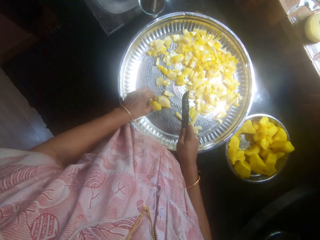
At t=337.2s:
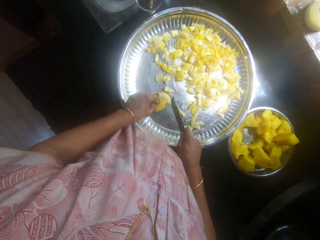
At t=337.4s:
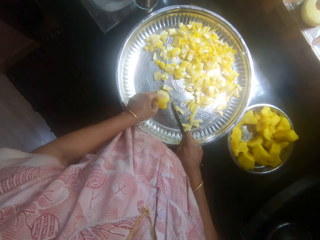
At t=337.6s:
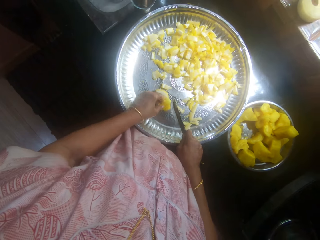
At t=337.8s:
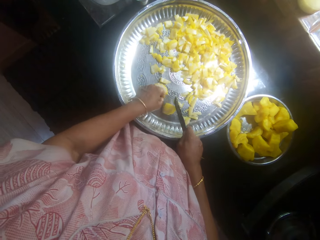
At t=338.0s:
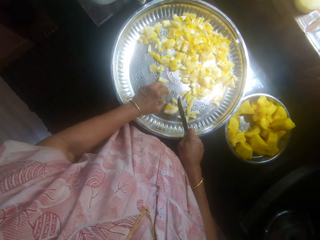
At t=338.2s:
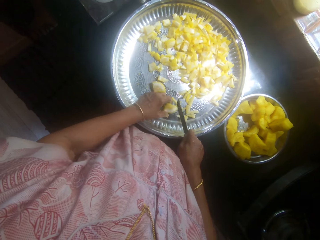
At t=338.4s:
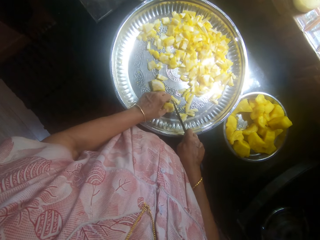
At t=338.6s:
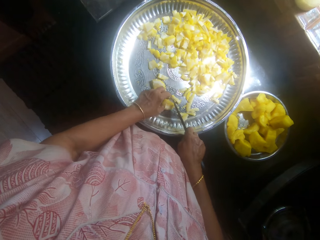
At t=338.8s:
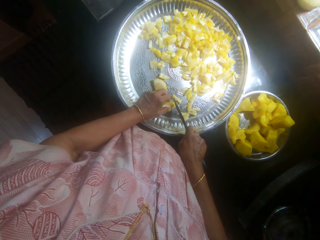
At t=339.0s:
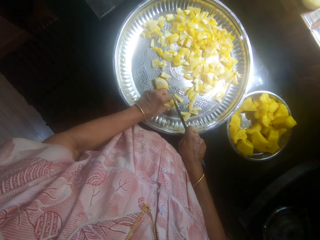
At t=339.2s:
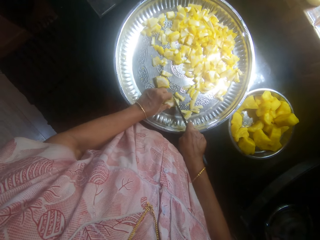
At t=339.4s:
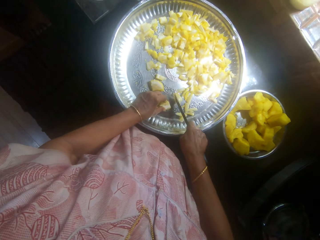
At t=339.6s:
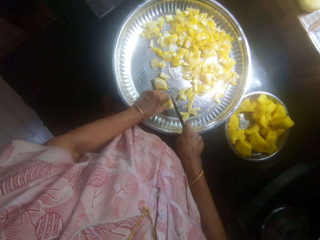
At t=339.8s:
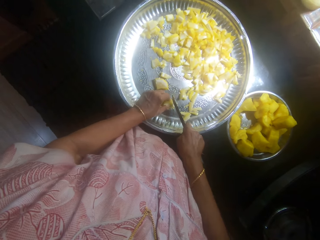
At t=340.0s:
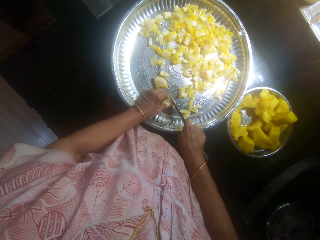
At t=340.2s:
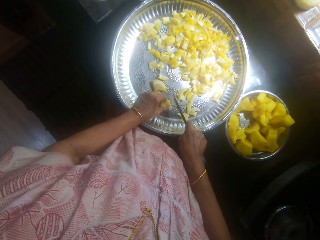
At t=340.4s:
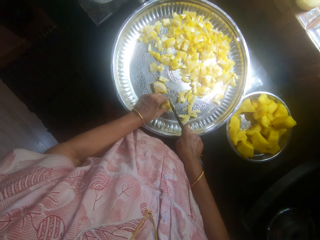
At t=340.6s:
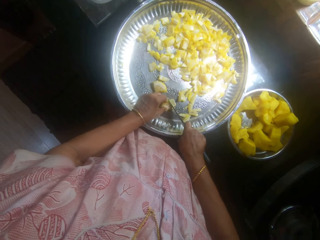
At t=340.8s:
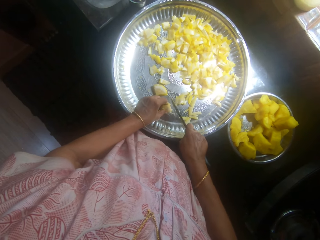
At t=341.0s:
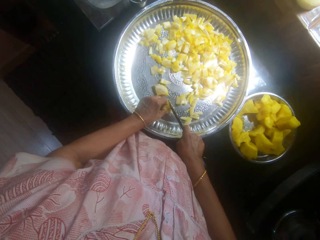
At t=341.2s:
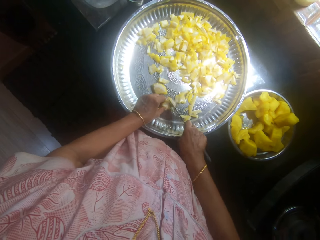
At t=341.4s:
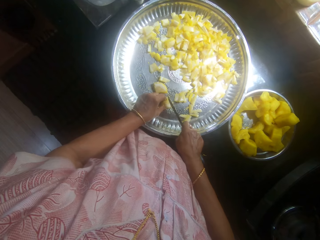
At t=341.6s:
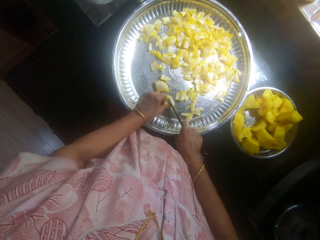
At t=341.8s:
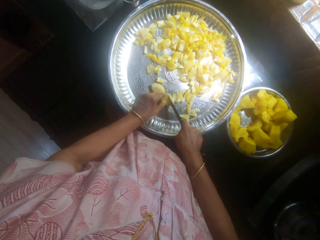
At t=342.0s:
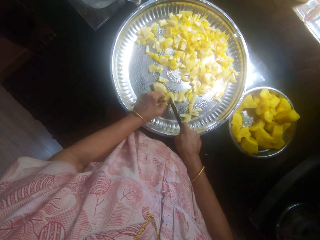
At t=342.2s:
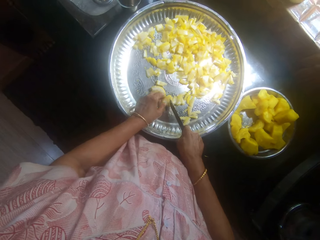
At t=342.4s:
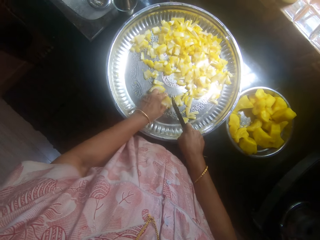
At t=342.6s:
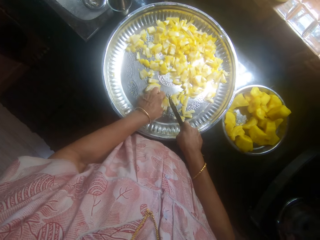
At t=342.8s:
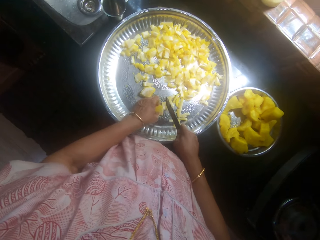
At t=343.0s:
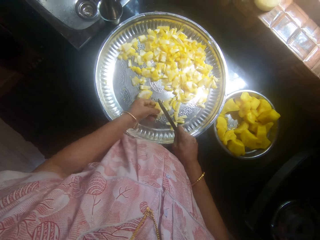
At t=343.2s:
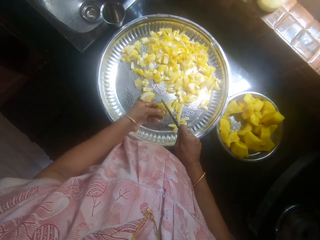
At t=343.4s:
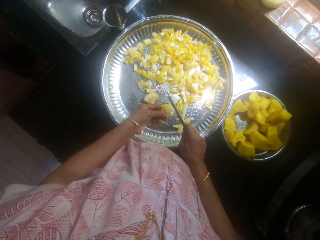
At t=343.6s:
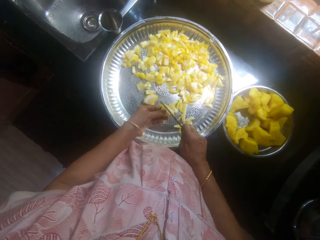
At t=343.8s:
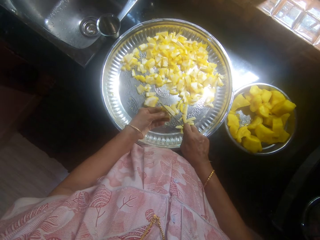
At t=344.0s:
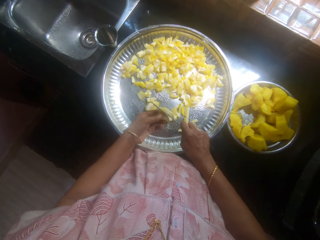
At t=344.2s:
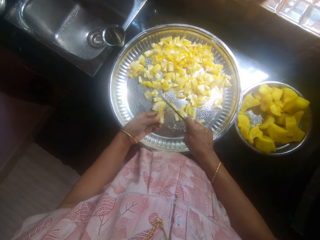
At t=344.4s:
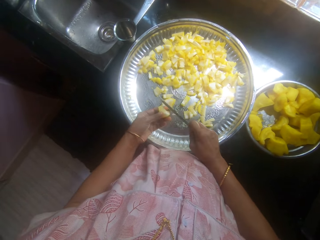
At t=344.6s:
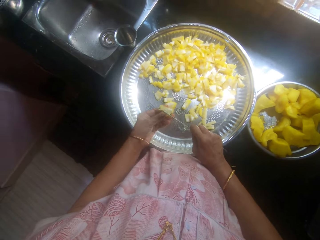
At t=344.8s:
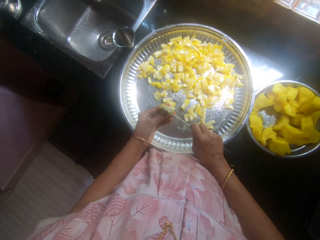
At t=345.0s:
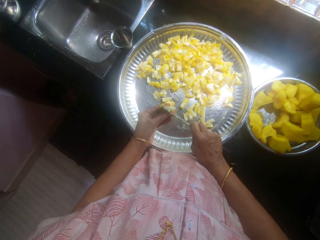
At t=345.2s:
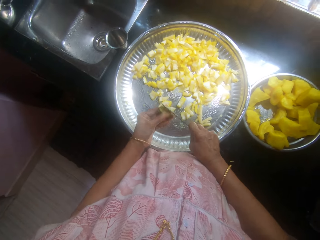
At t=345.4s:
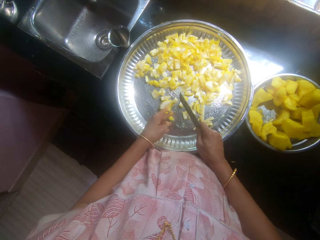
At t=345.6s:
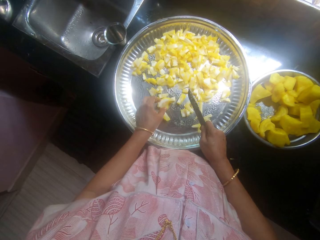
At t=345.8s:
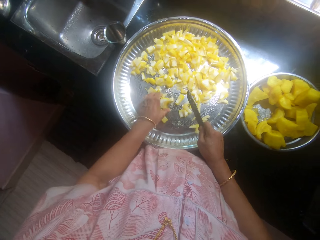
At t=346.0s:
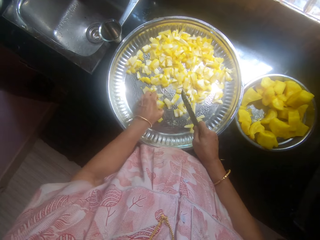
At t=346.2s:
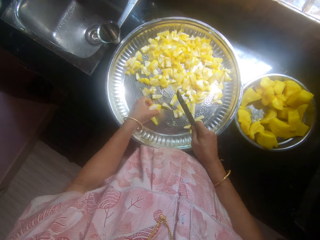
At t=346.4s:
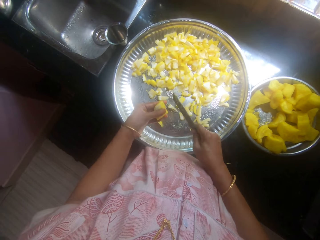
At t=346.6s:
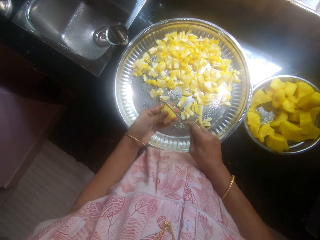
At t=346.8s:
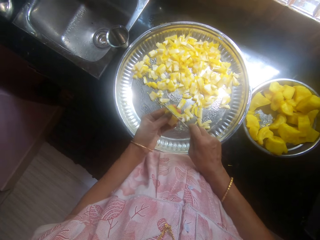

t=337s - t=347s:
The camera wearer slices cassava with a knife.

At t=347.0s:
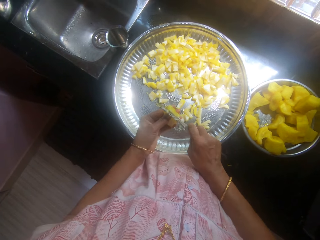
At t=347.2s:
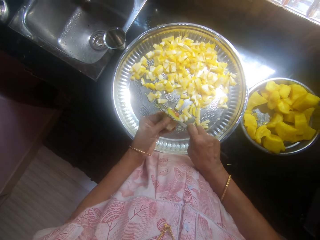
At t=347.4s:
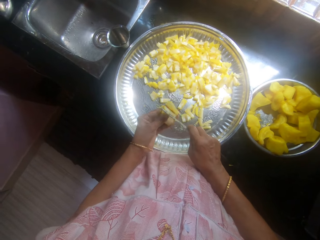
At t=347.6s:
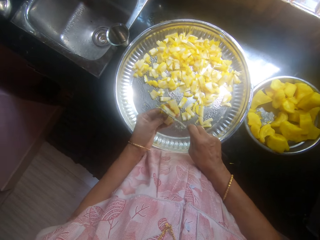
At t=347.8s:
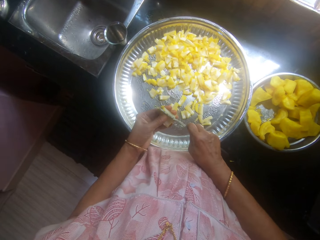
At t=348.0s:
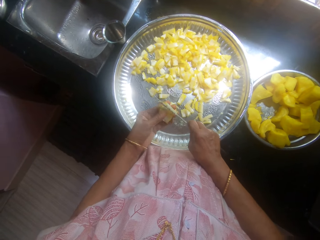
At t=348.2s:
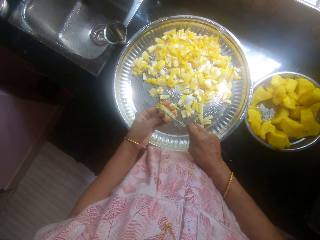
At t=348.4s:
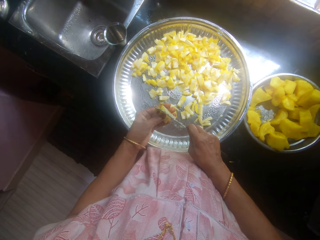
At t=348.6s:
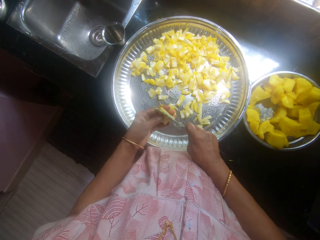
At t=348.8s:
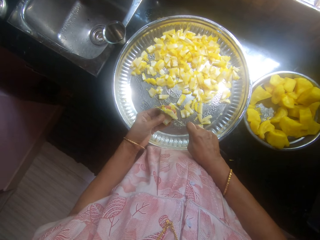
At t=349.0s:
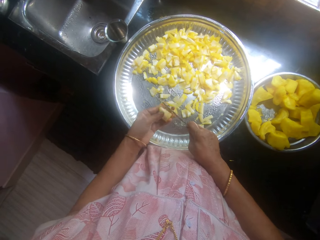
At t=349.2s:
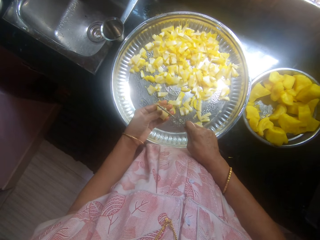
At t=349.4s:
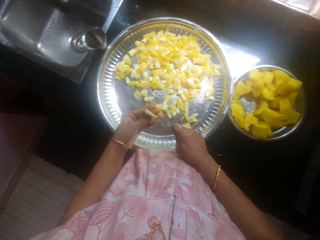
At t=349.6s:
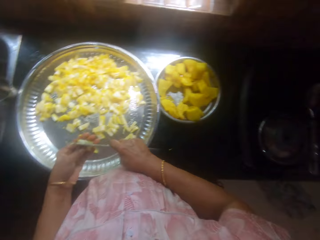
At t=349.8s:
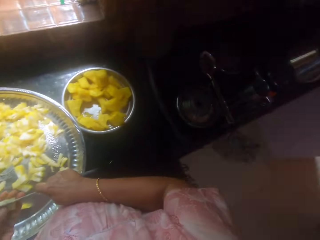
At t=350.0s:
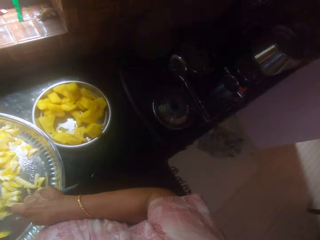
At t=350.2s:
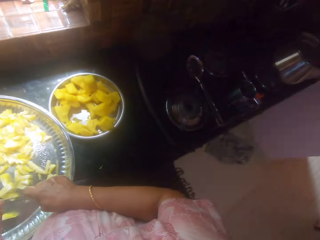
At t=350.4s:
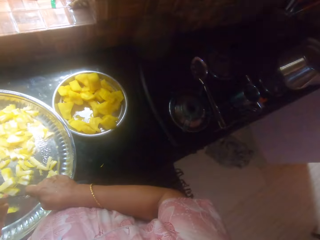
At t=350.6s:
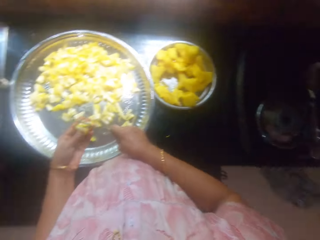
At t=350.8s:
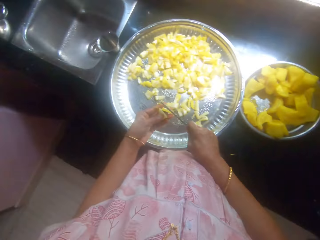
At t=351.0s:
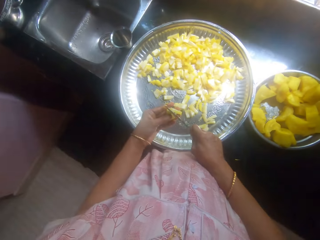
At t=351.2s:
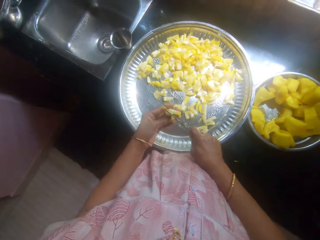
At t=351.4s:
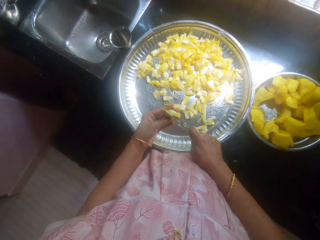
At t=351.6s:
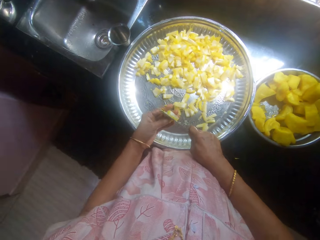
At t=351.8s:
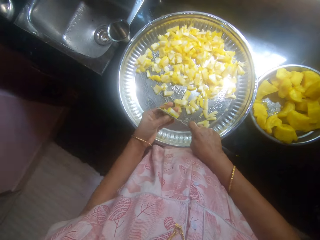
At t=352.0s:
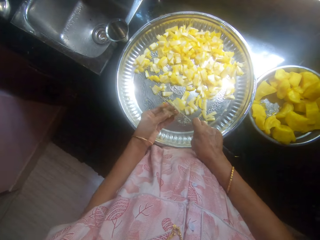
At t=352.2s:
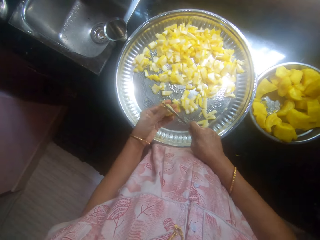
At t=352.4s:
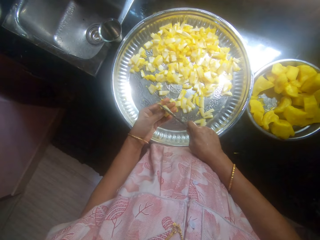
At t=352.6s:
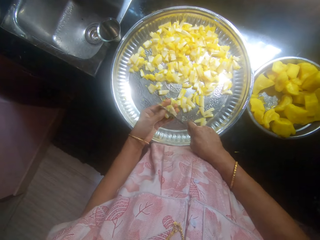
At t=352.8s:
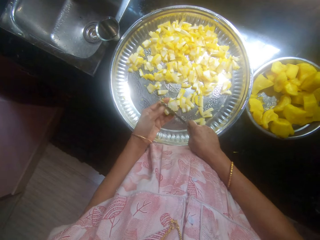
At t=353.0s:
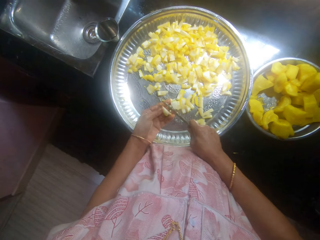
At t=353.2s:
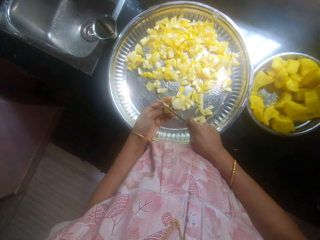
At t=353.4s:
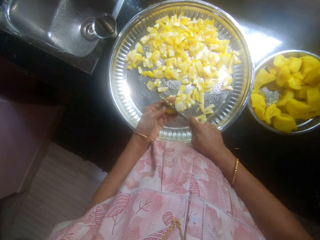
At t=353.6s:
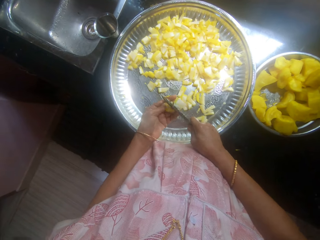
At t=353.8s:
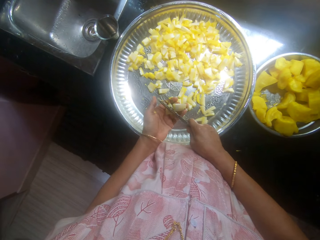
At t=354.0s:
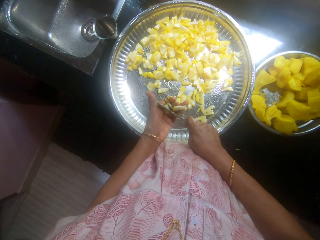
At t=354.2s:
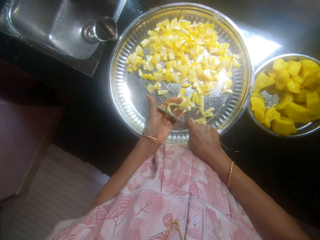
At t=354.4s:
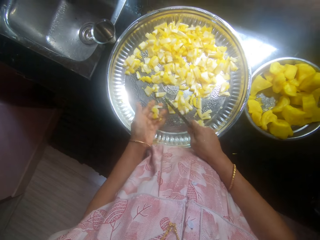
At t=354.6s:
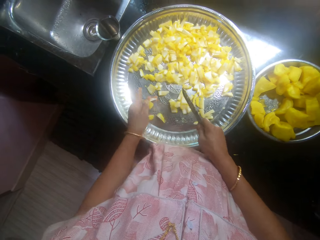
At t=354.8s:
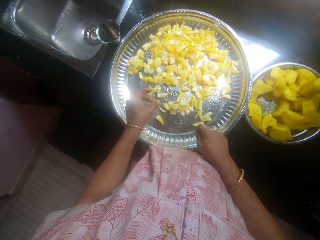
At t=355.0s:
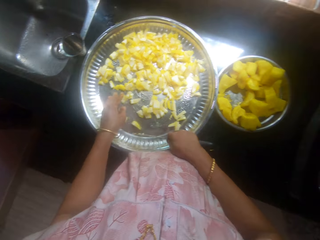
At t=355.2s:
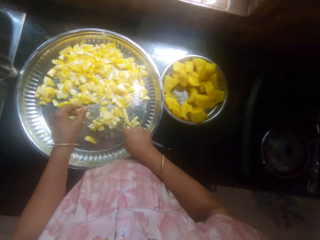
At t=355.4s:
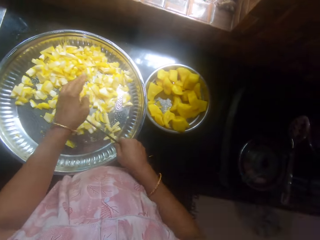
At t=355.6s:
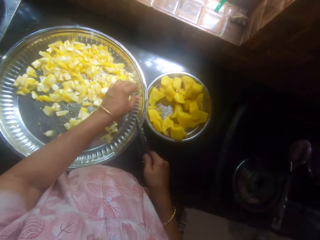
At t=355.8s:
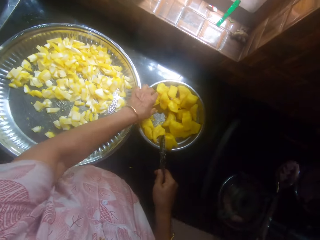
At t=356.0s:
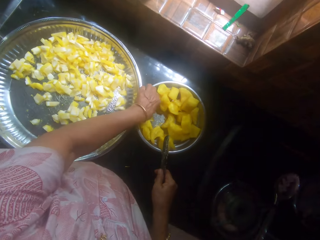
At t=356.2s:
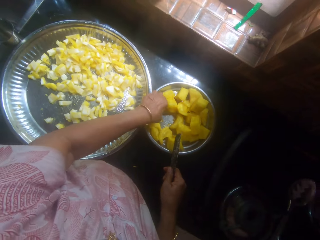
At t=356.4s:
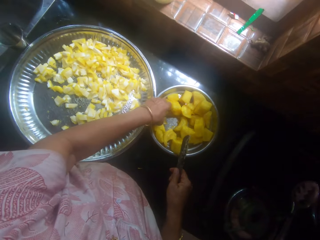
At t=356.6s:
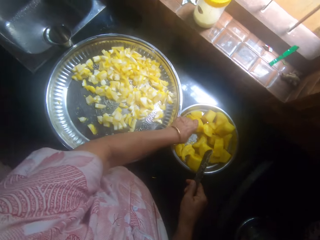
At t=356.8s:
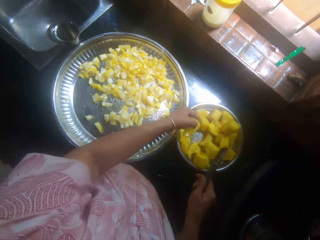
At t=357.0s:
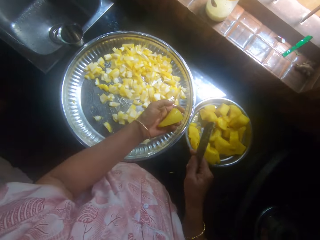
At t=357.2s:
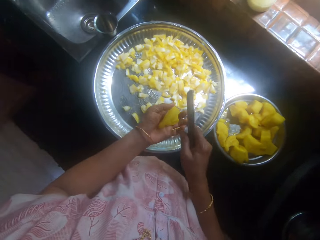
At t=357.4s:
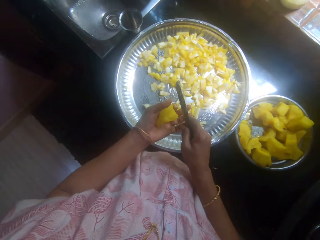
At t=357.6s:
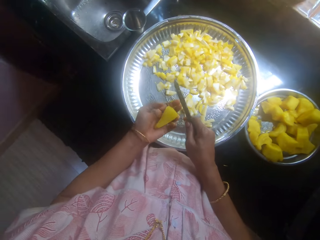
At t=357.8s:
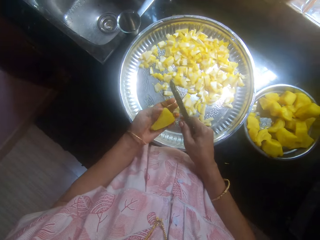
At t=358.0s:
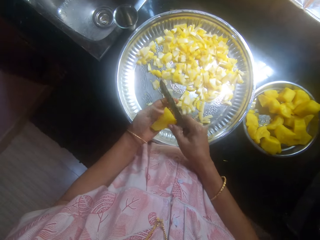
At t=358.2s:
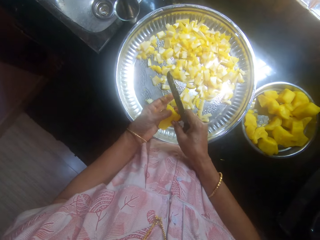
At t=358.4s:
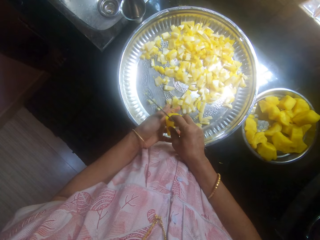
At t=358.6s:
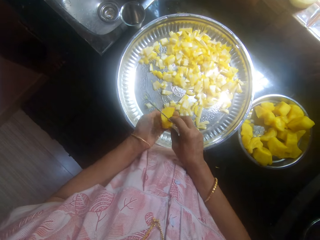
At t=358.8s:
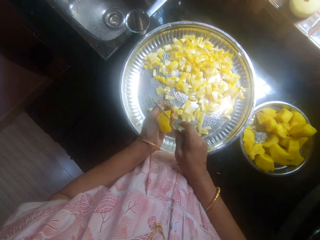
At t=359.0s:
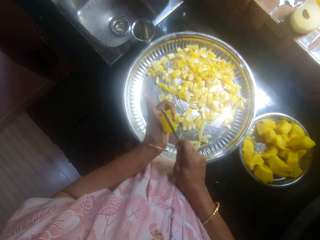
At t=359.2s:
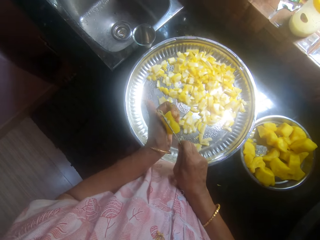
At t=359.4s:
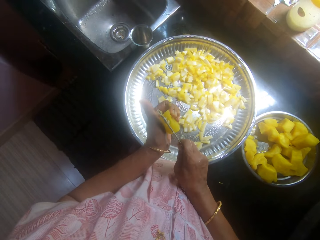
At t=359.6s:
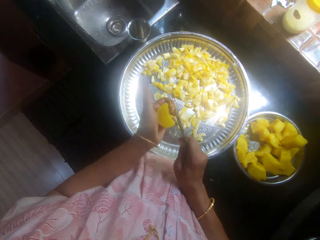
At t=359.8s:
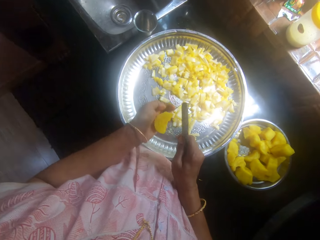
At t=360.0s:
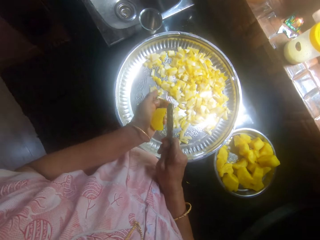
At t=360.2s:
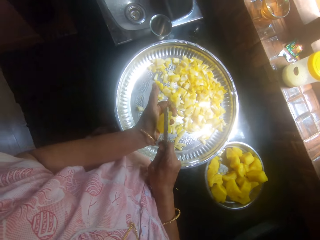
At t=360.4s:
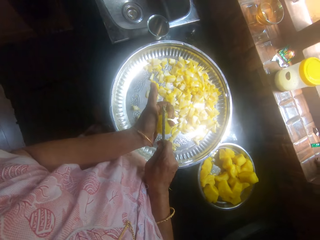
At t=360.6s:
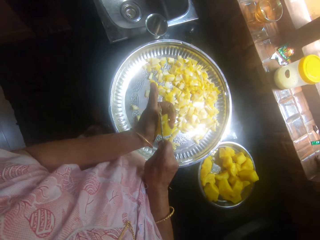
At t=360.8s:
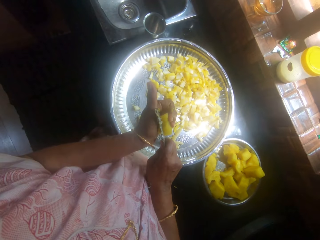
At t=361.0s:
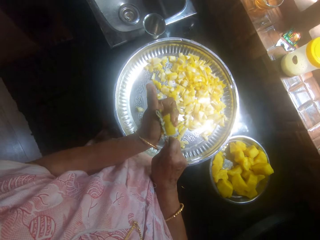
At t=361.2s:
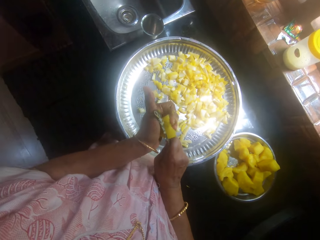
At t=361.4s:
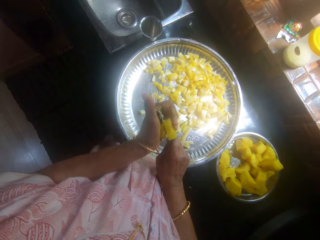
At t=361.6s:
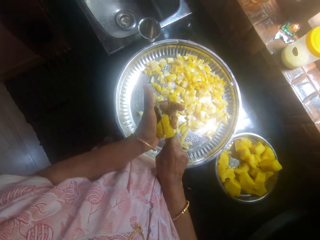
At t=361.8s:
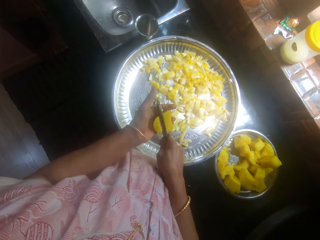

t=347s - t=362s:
The camera wearer looks sideways. They pick cassava or potato from a plate with the left hand. They hold the cassava with the left hand. They divide the potato into two.
